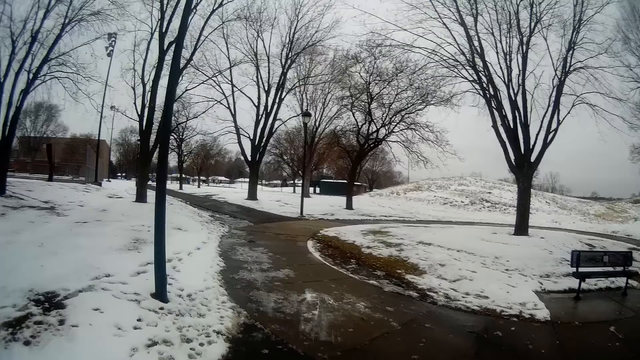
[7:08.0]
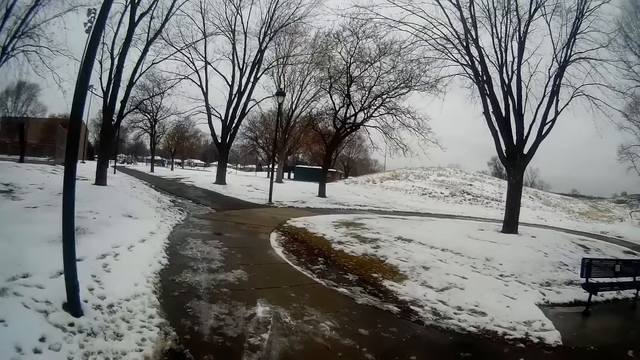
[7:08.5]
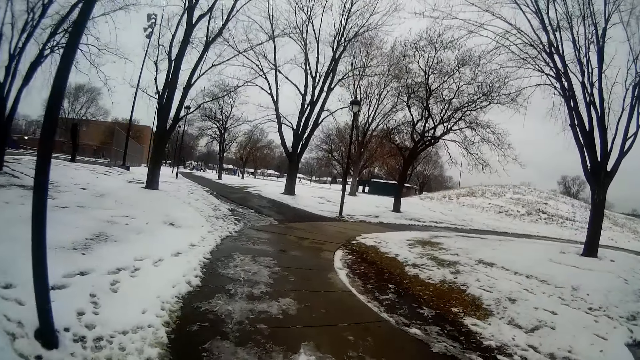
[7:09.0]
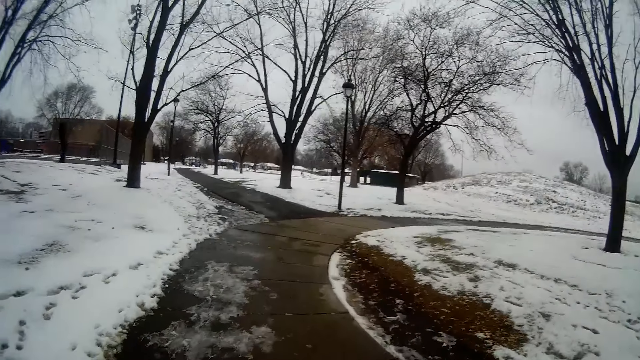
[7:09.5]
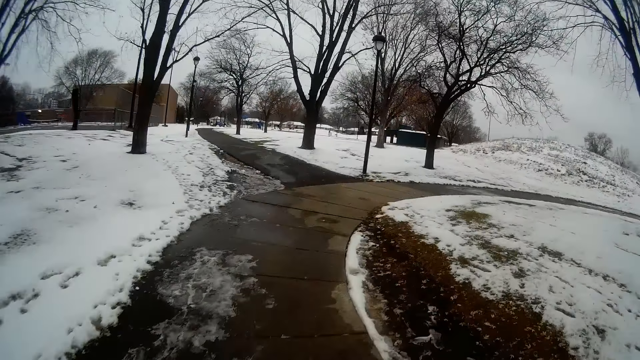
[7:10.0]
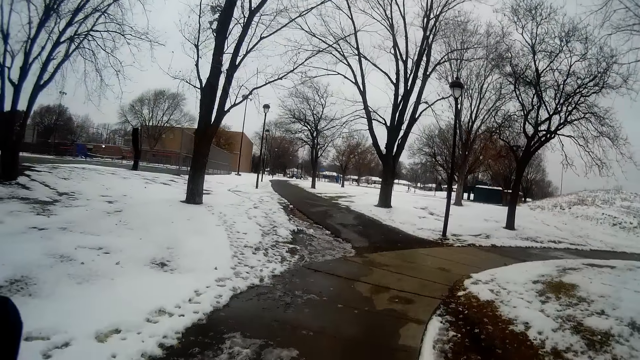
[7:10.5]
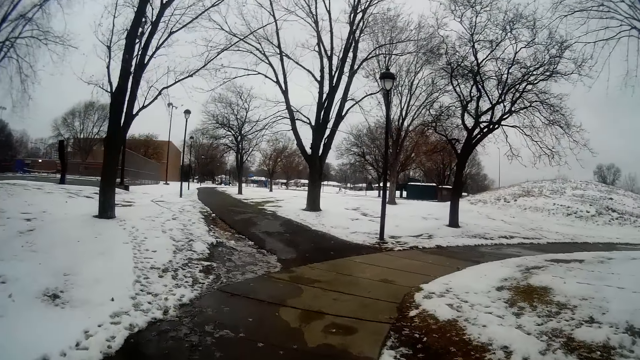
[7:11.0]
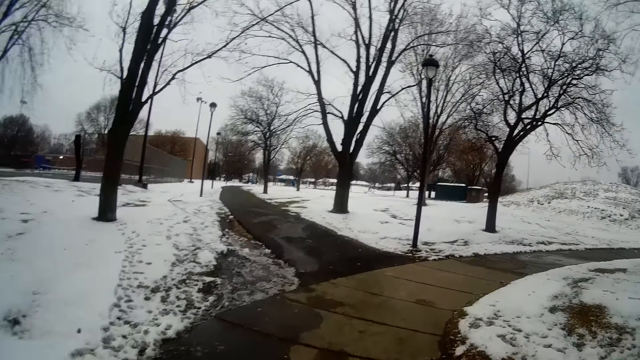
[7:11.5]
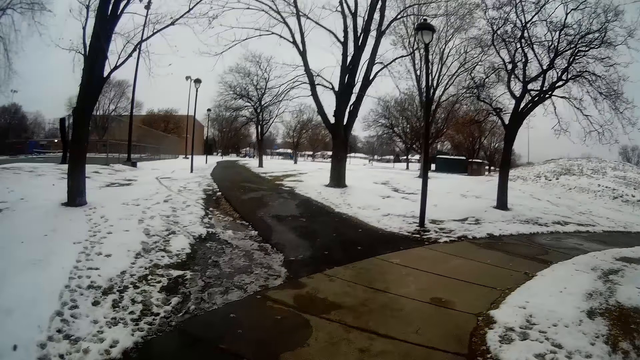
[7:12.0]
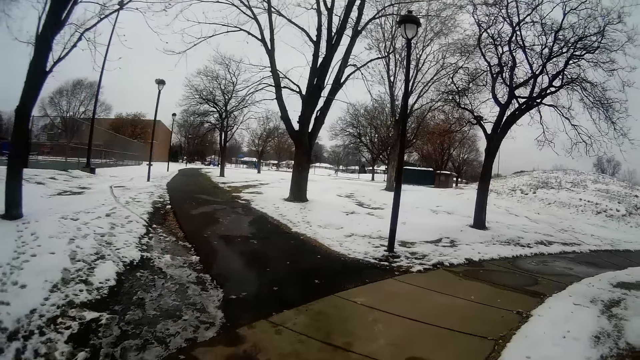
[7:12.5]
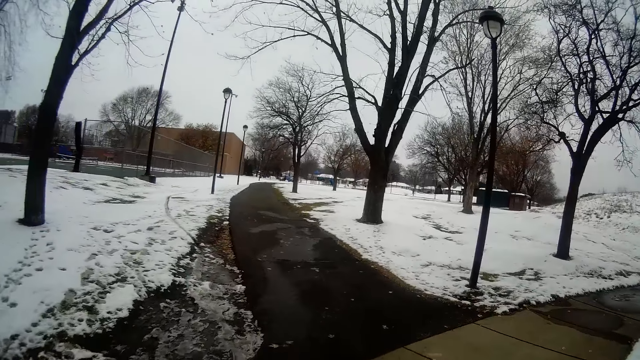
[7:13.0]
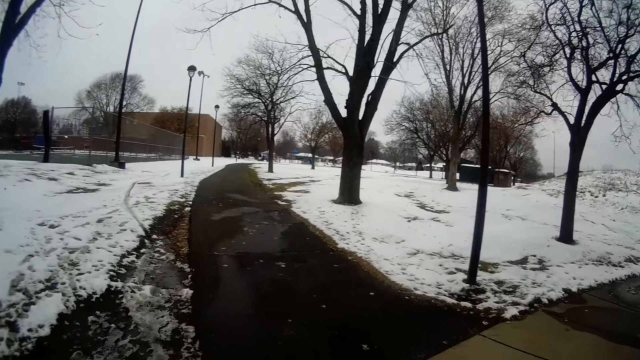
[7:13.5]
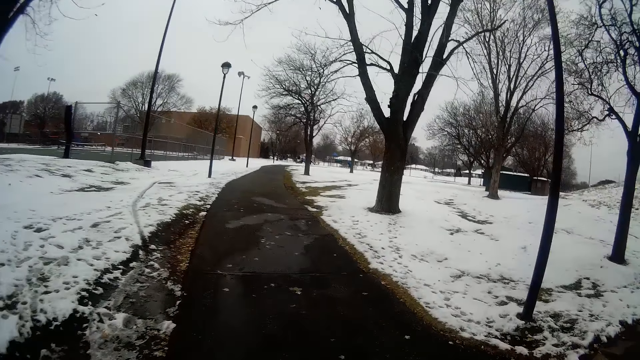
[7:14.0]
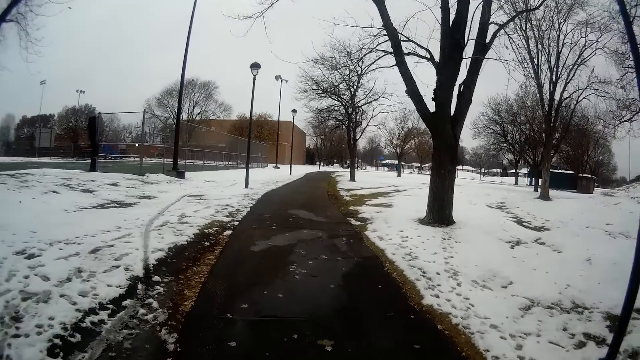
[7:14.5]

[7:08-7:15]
The camera wearer turns to the left at a crossroad.

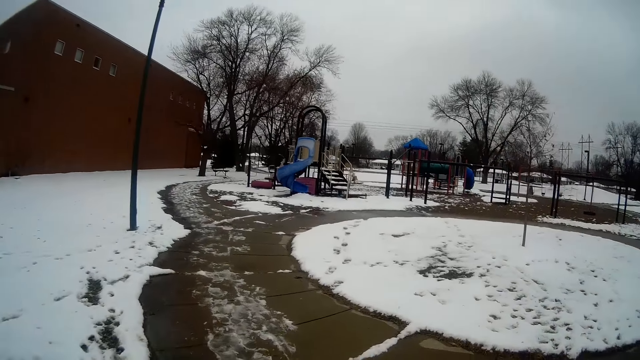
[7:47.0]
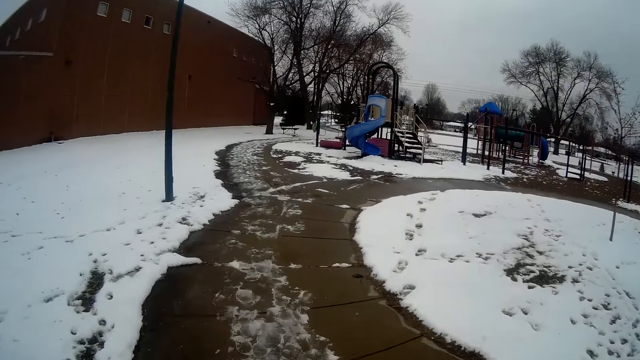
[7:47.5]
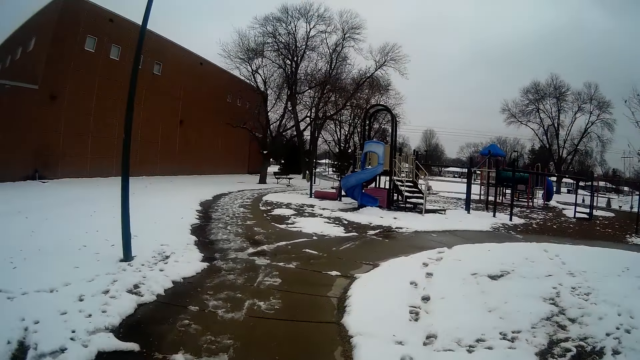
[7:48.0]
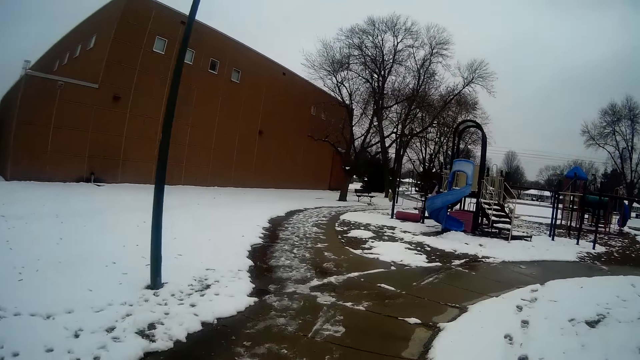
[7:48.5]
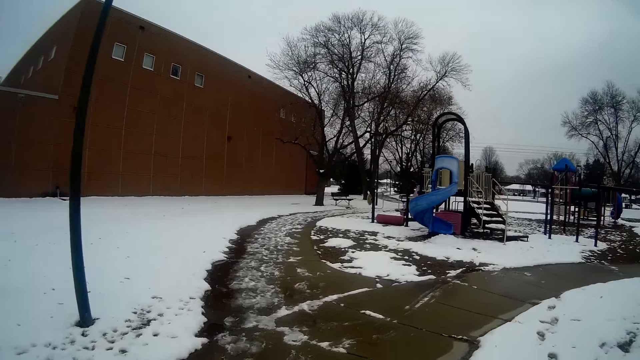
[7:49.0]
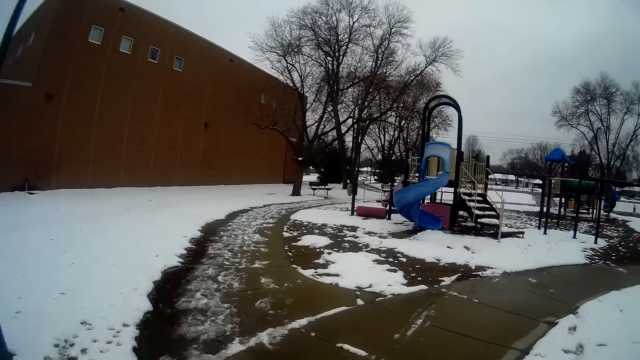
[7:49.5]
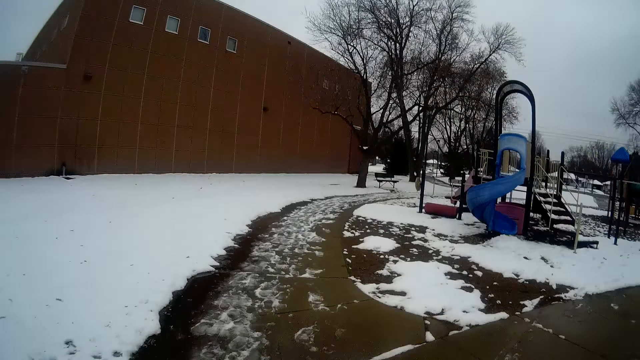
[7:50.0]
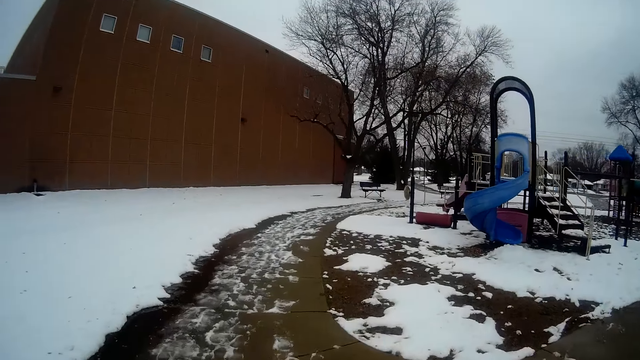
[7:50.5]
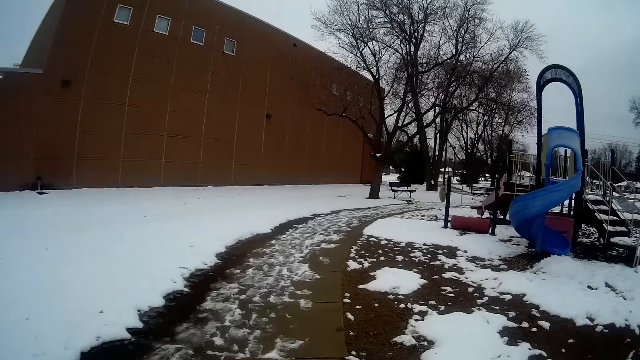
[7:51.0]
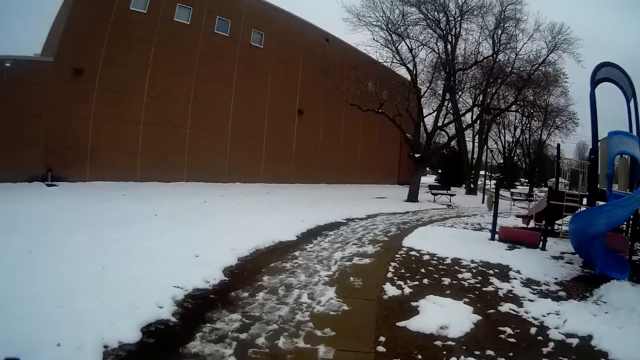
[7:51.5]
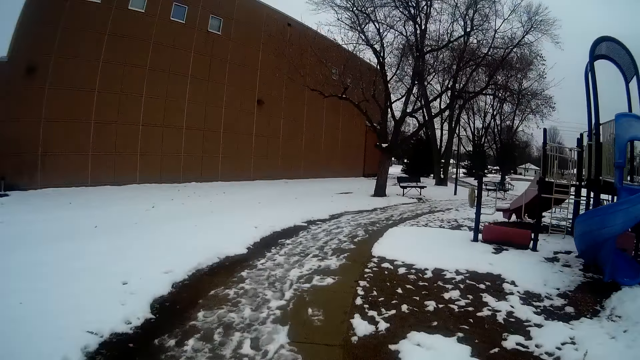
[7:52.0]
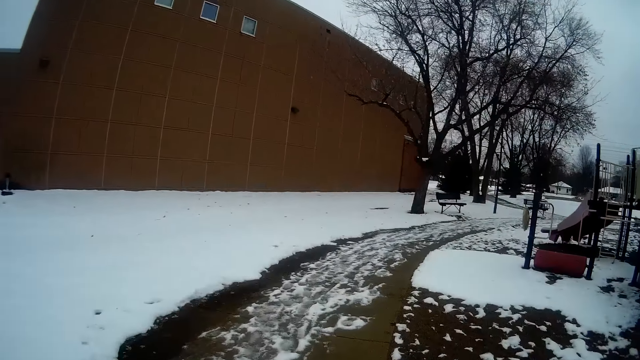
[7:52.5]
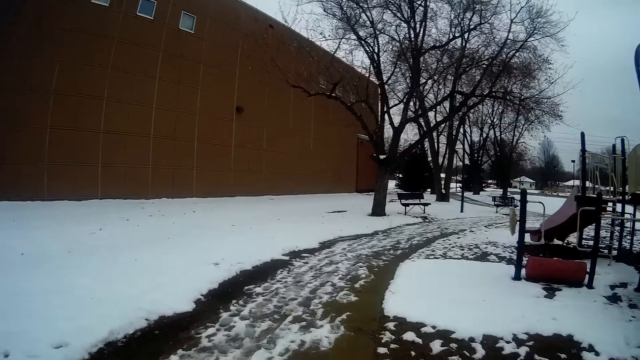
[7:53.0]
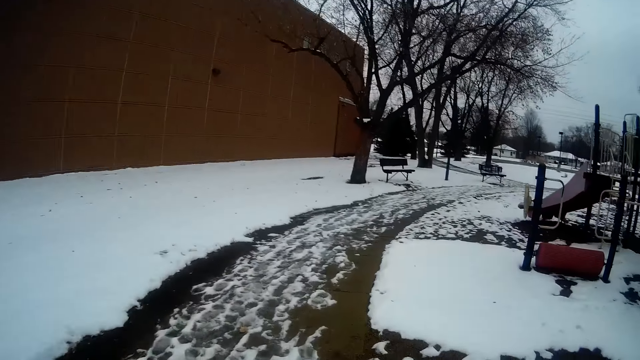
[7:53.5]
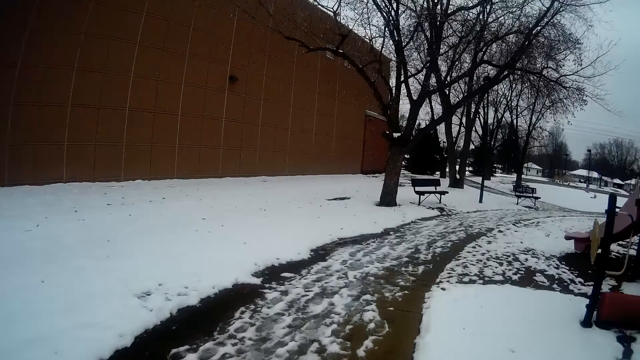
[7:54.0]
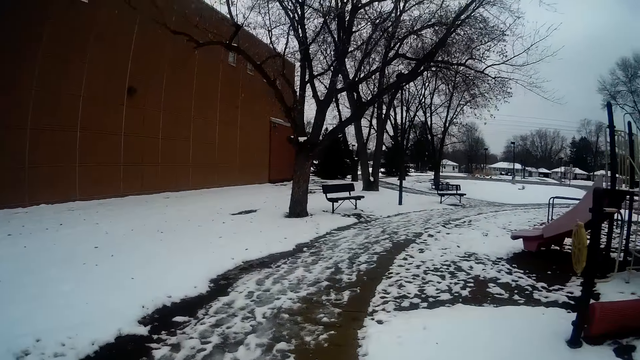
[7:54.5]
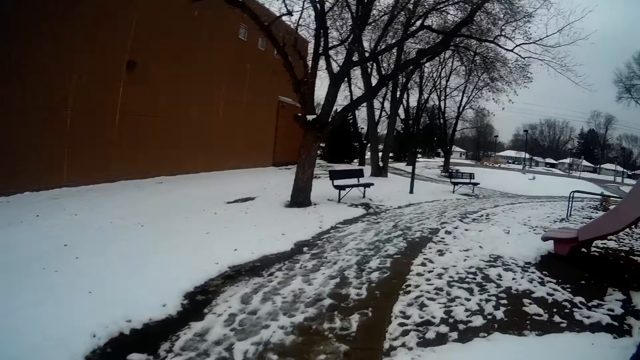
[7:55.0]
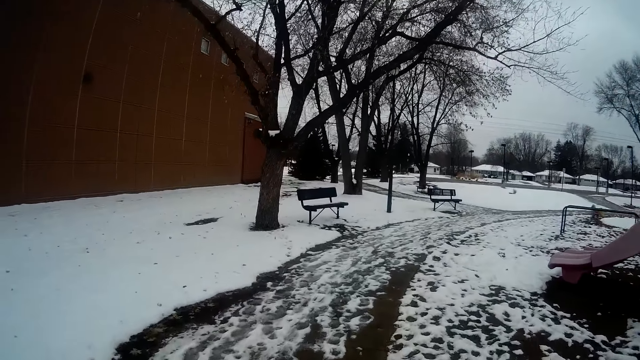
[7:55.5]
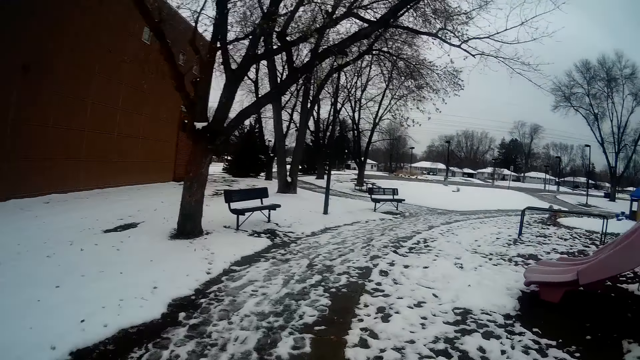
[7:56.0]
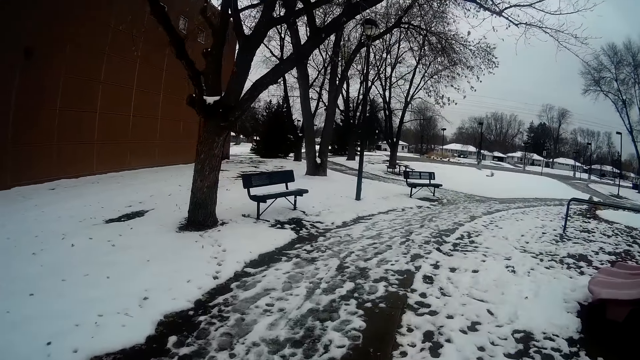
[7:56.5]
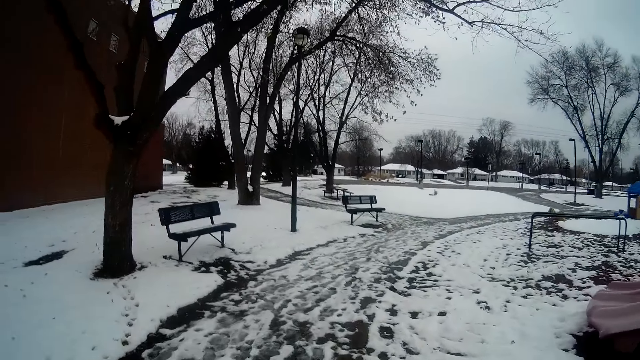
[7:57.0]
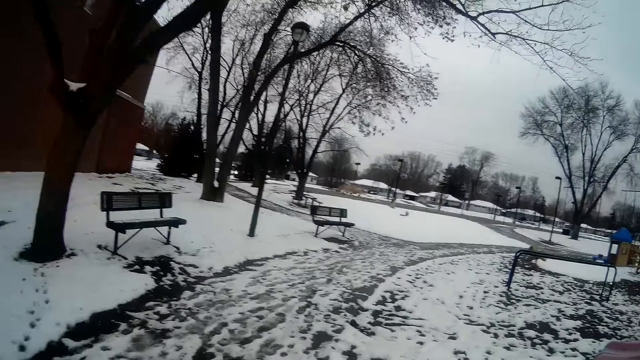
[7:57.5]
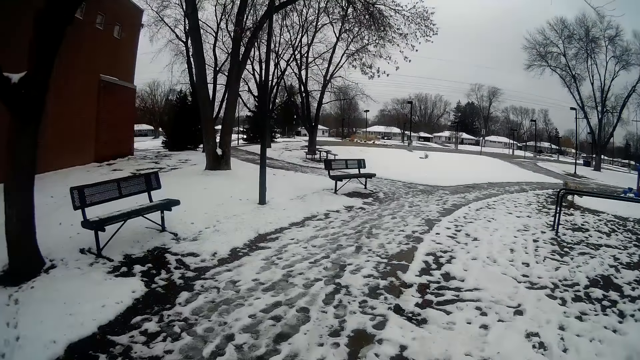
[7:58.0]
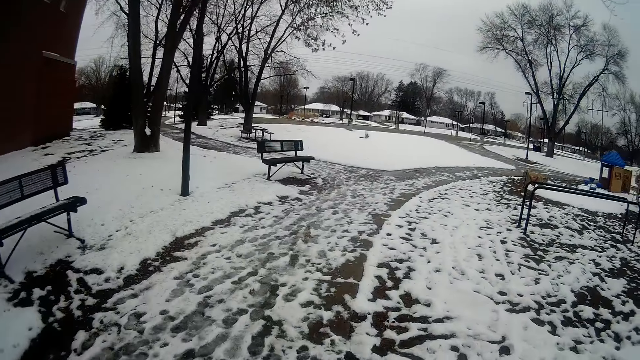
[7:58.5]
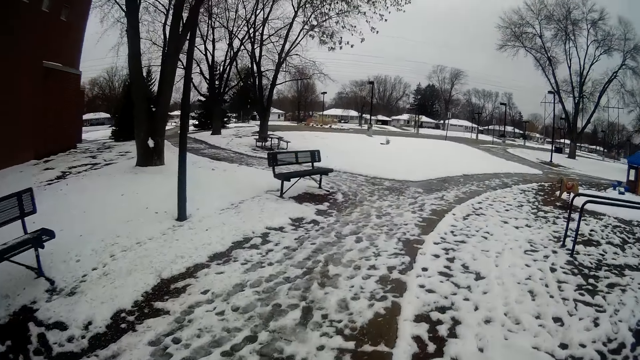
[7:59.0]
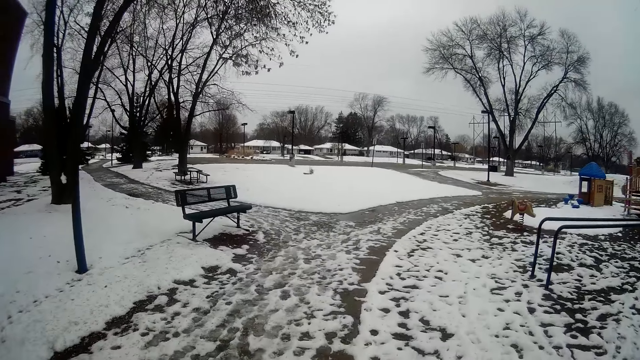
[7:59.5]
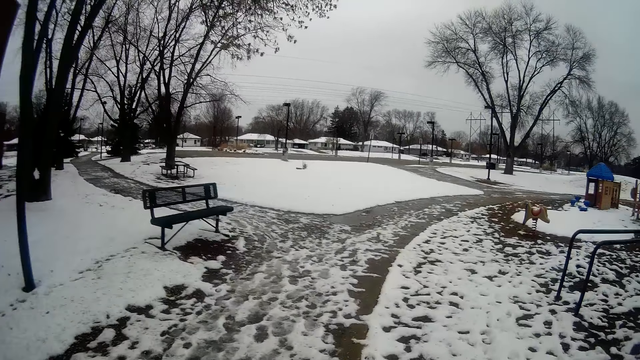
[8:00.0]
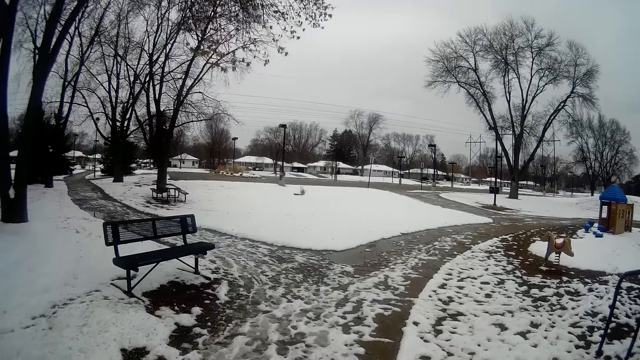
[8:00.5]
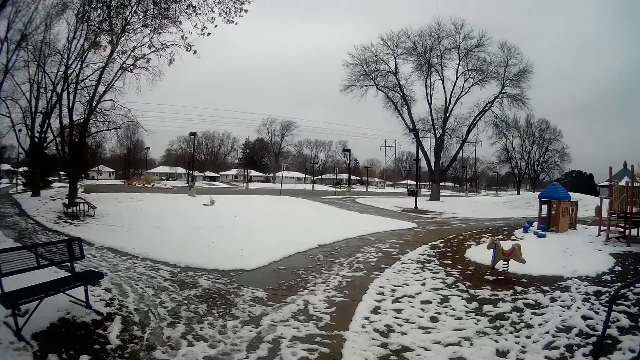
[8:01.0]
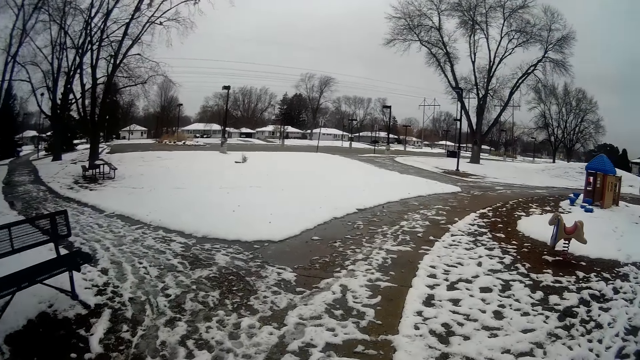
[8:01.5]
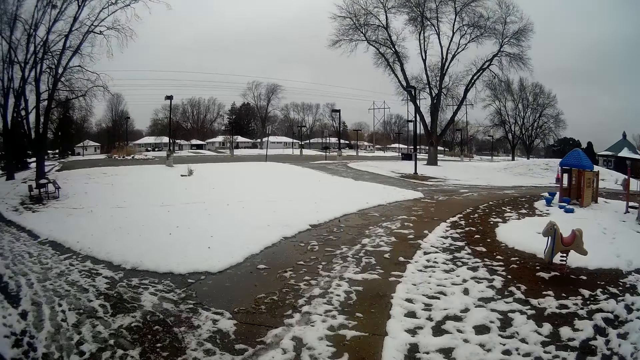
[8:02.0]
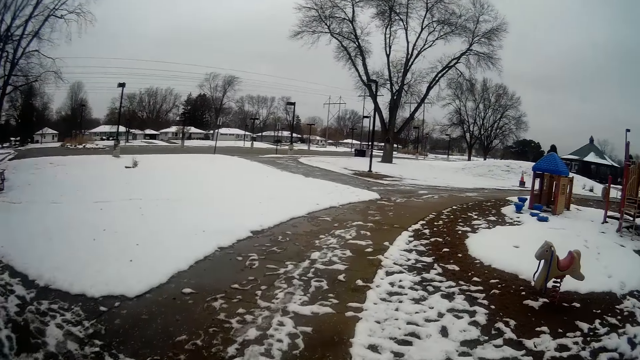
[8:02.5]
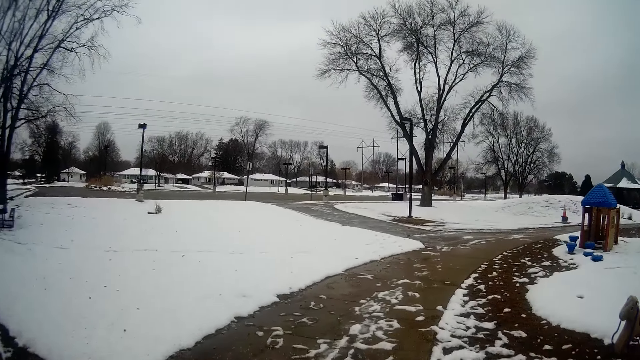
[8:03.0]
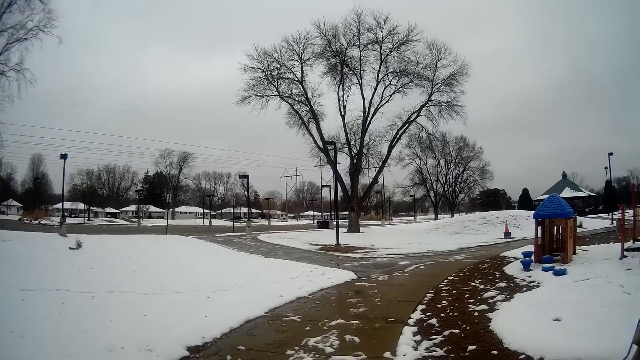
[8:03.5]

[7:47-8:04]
The camera wearer turns to the left at another crossroad. A man points ahead of the camera wearer.
